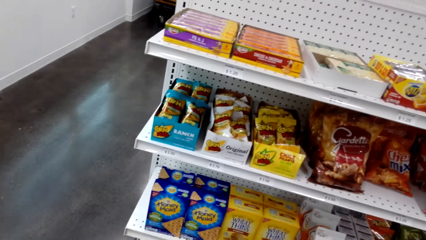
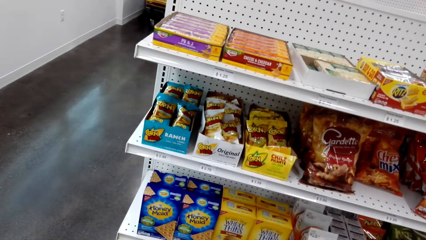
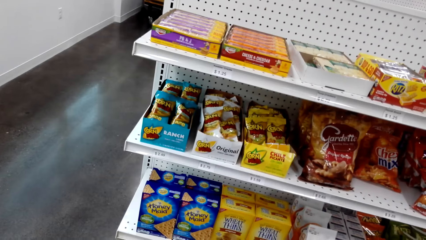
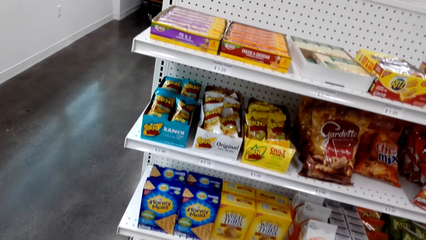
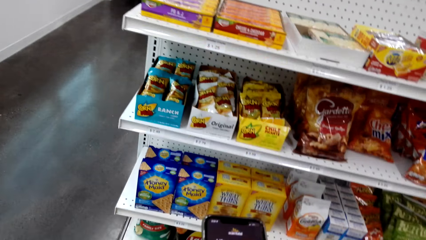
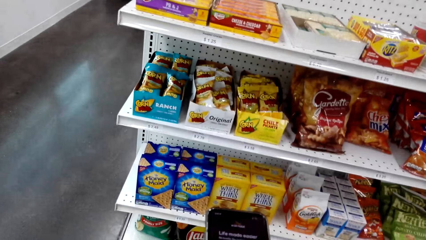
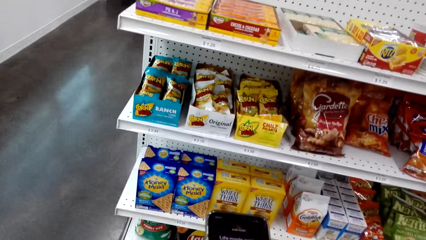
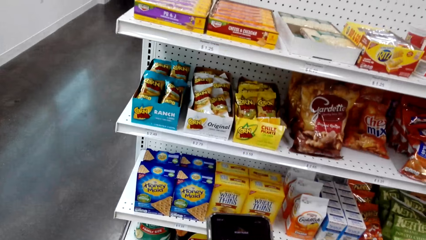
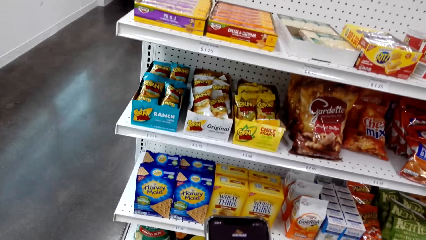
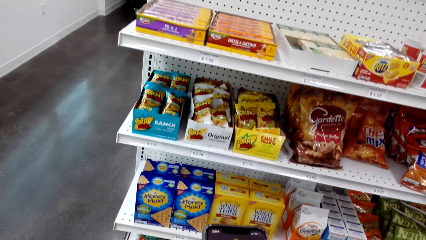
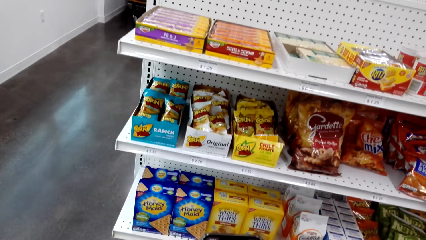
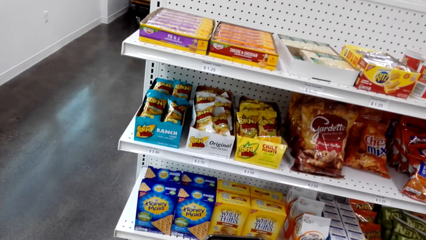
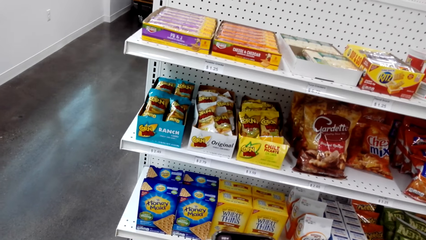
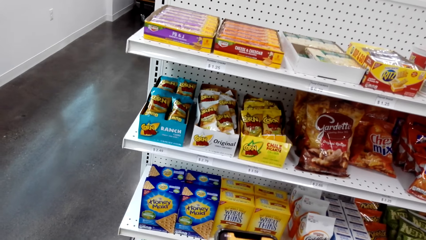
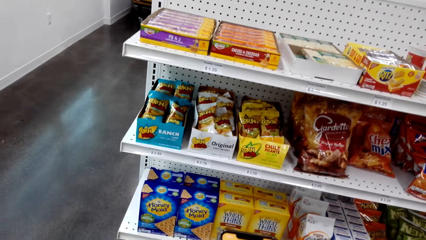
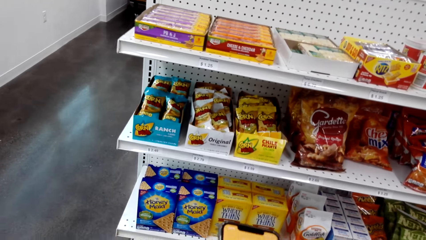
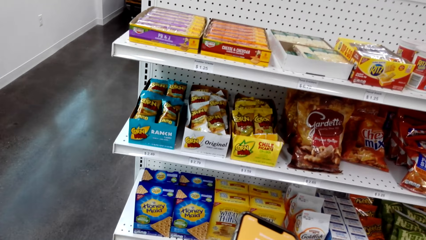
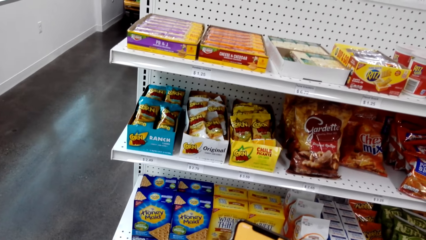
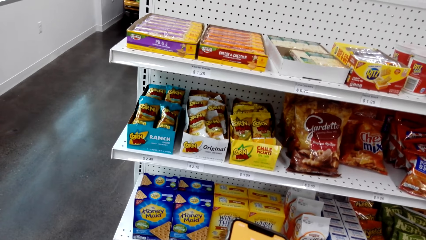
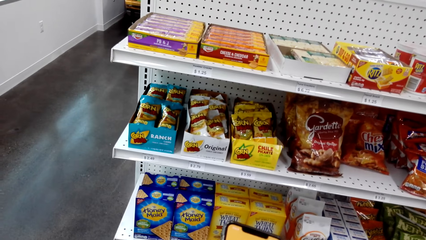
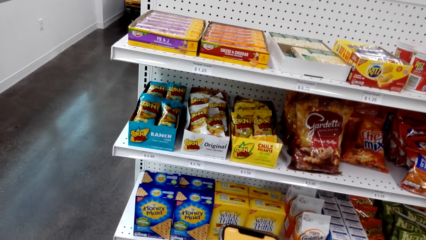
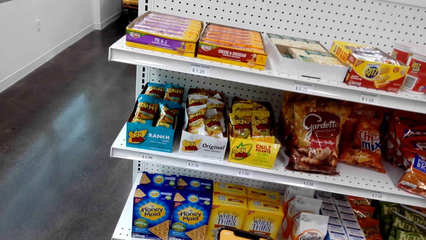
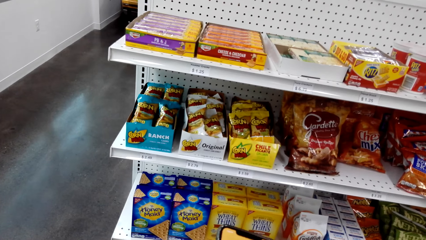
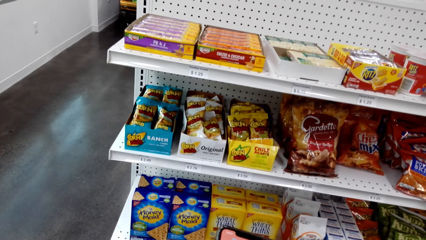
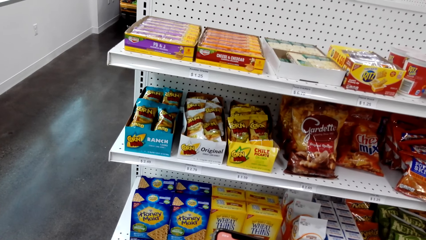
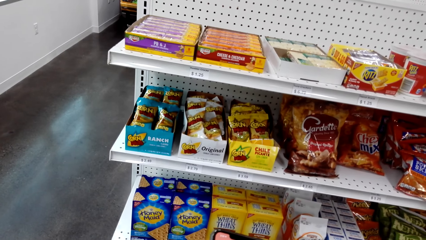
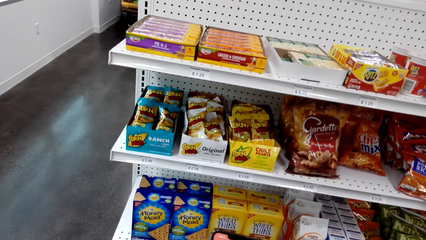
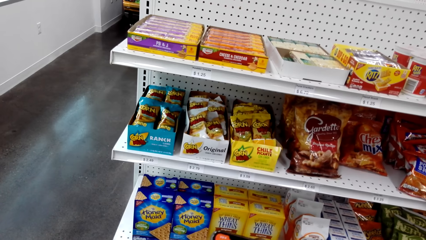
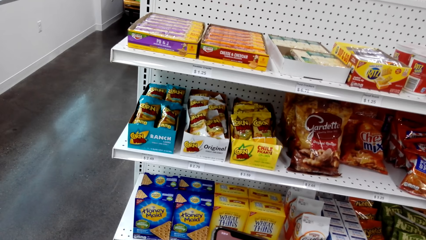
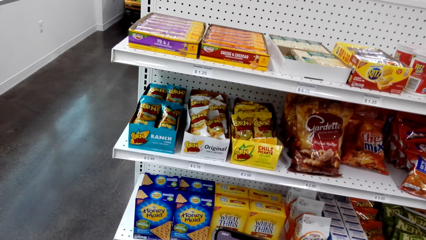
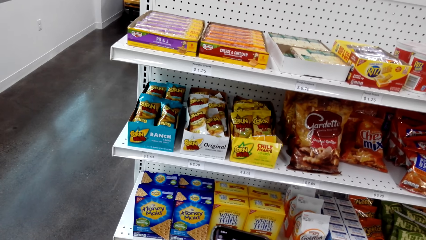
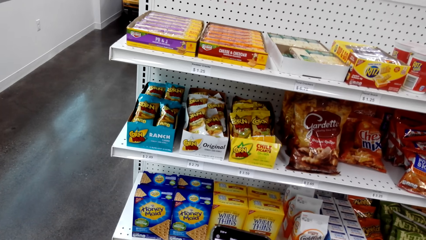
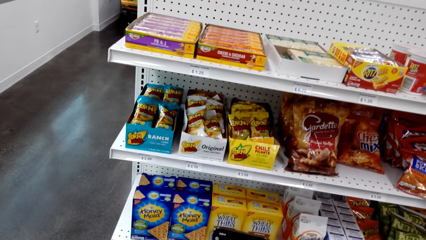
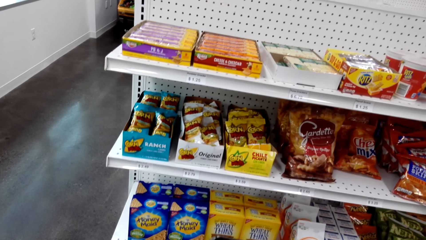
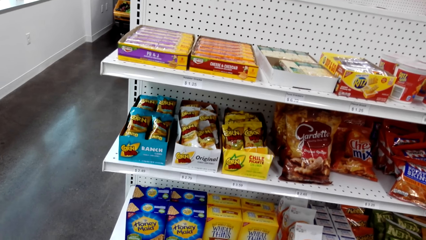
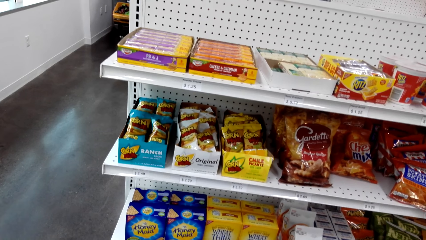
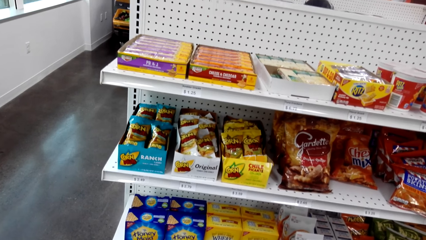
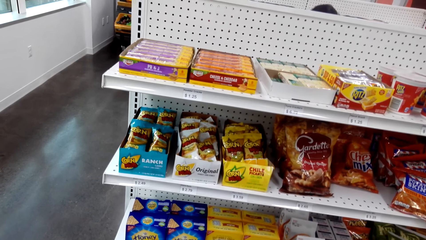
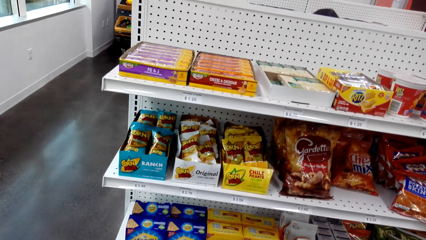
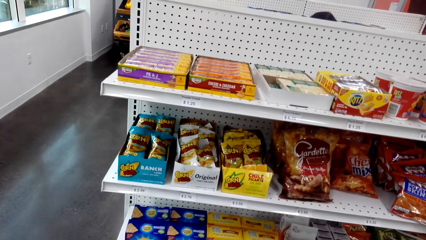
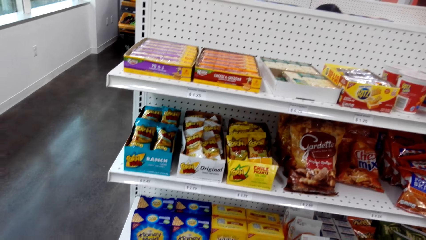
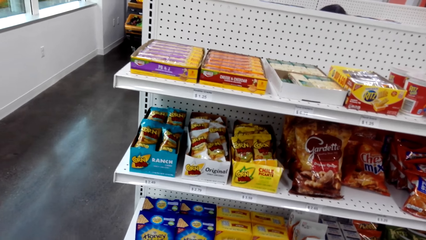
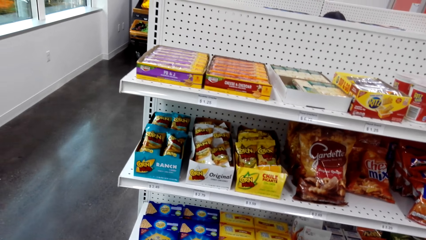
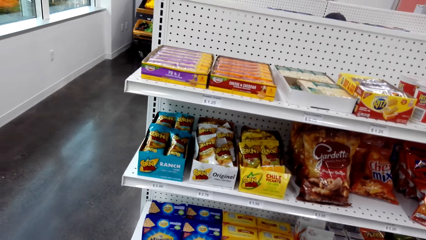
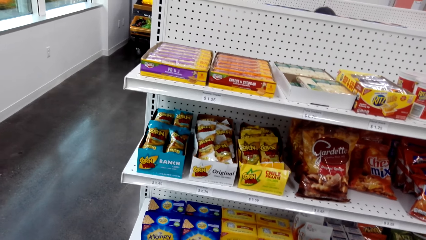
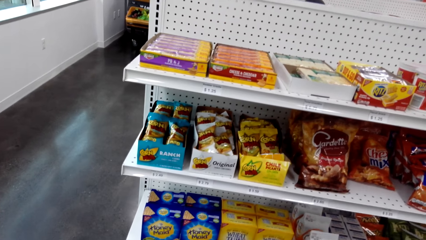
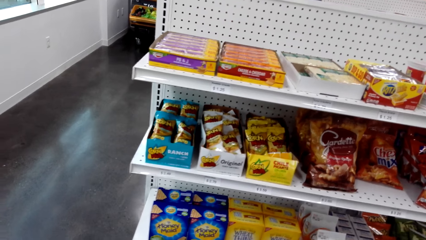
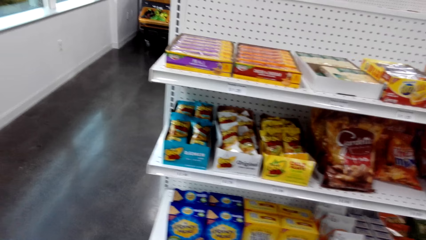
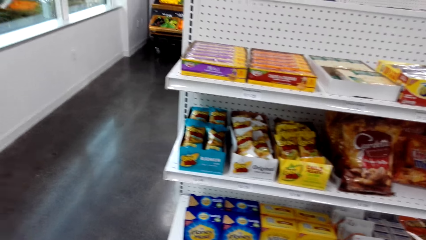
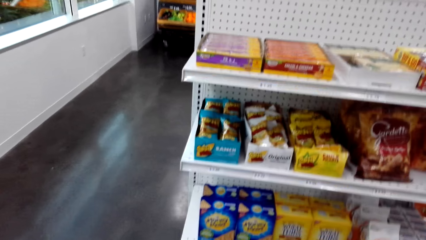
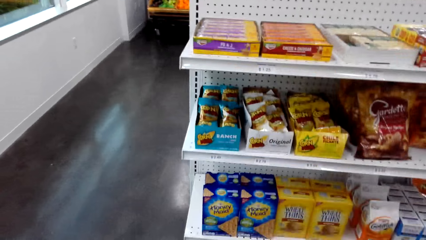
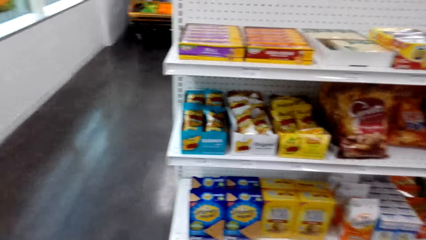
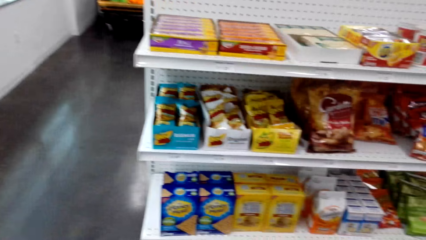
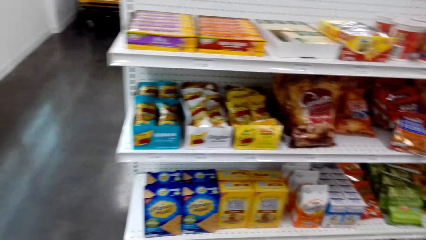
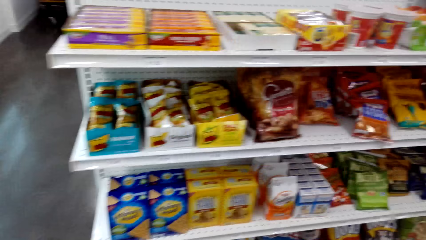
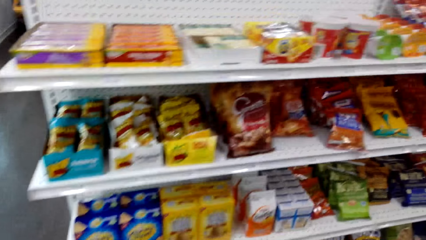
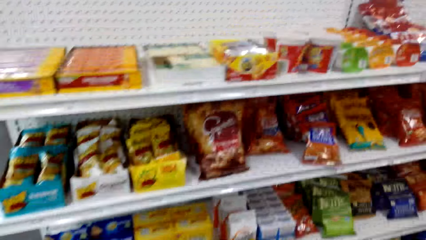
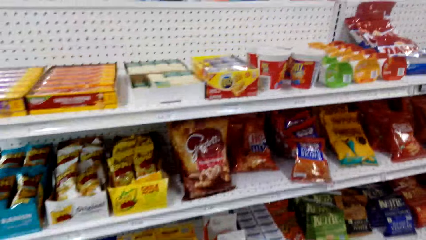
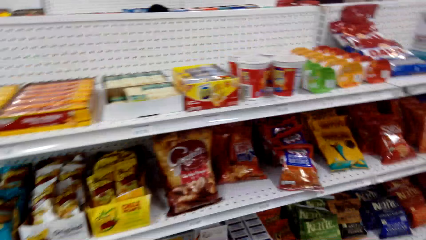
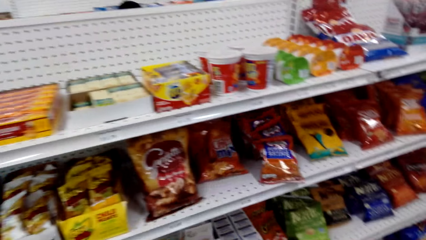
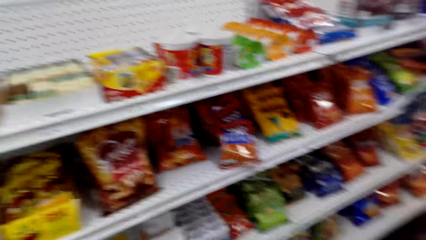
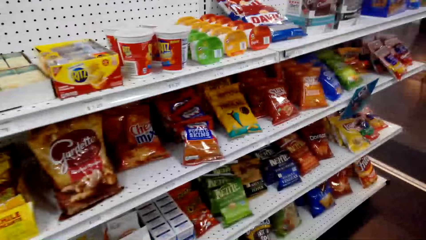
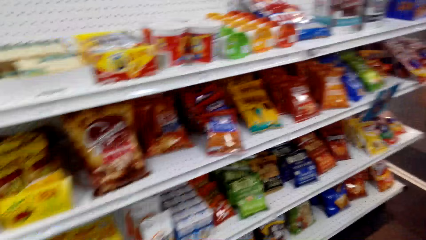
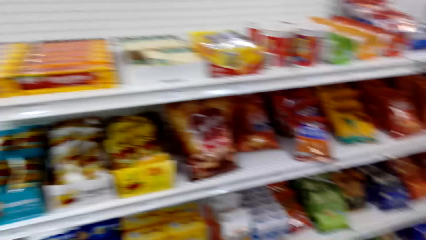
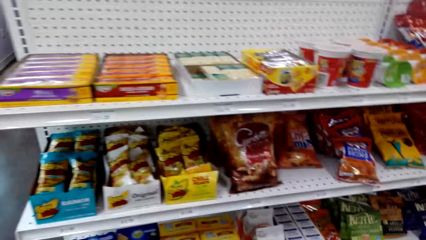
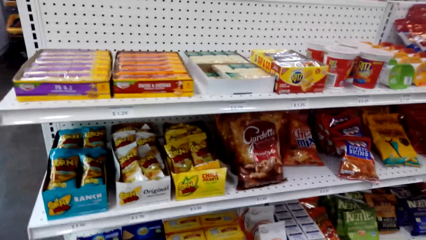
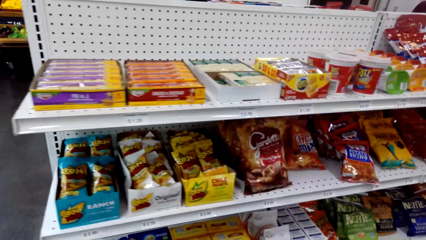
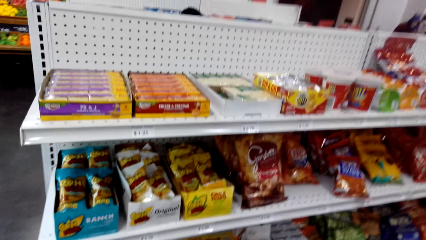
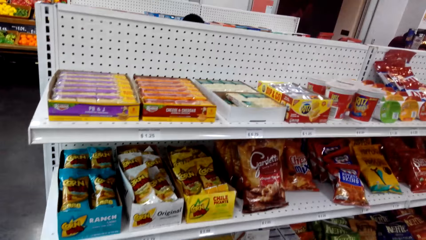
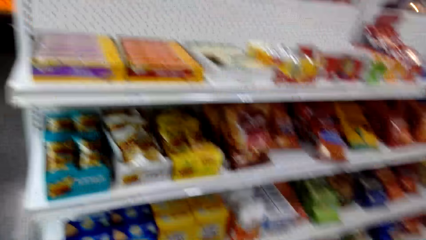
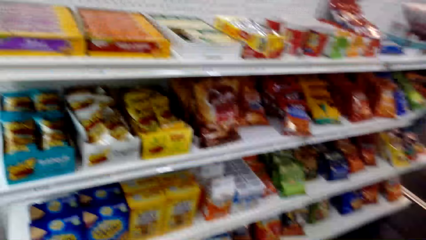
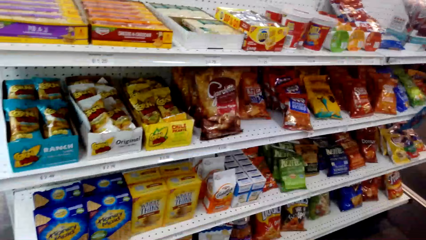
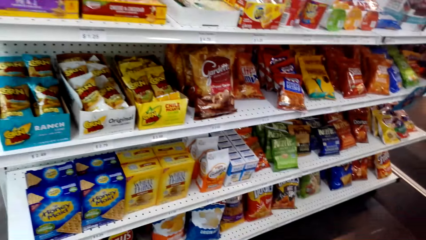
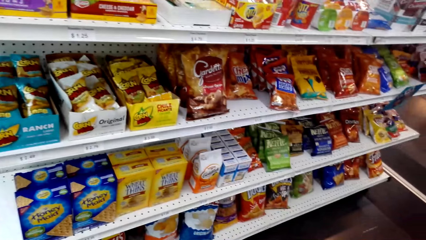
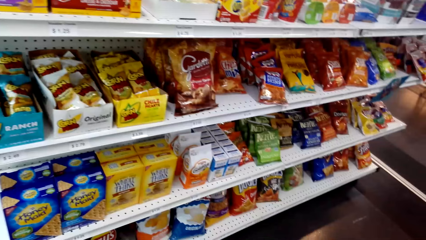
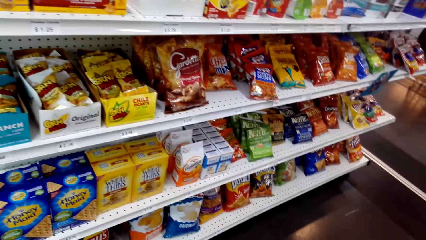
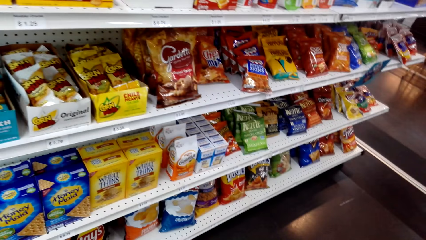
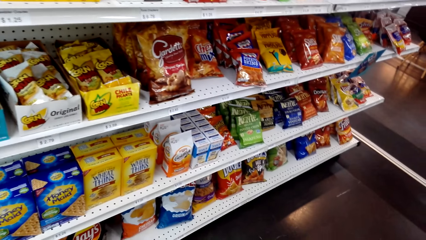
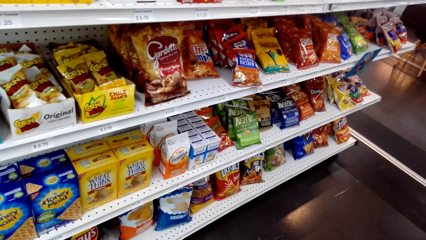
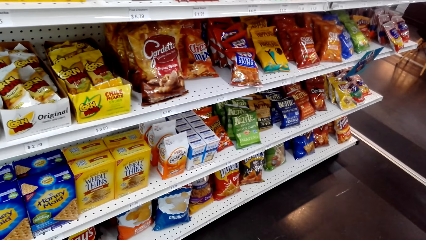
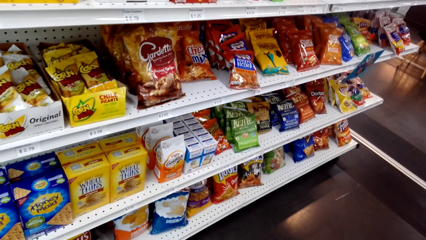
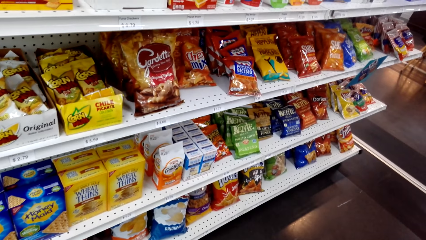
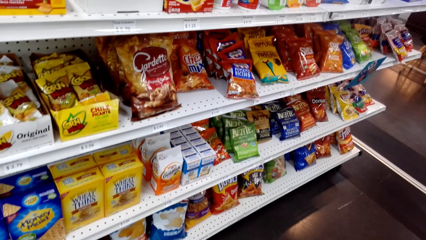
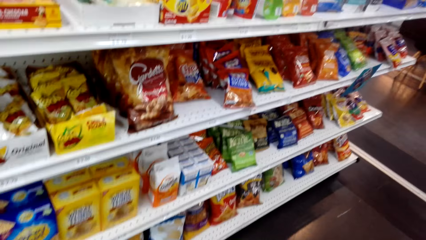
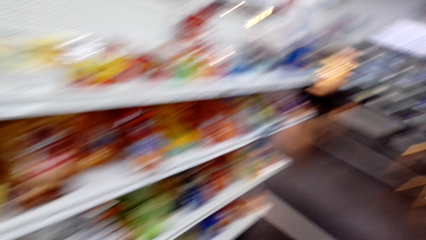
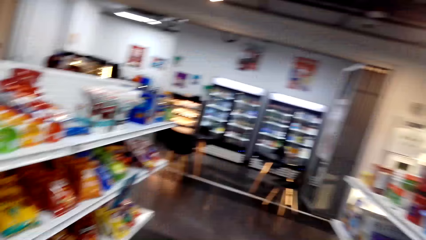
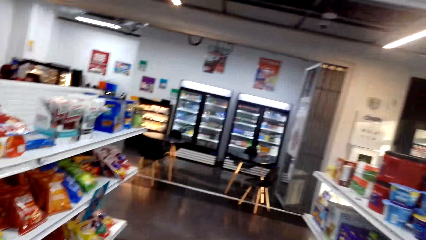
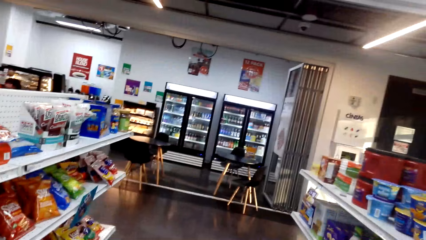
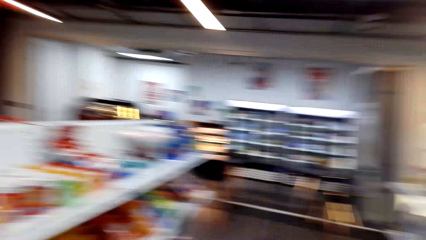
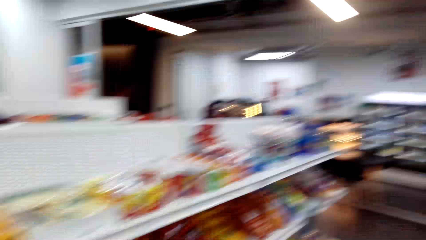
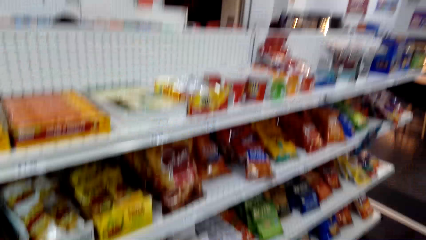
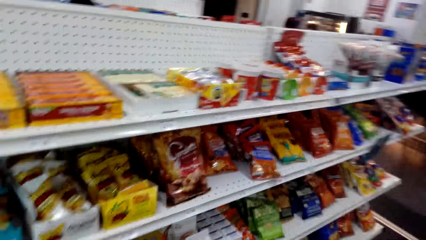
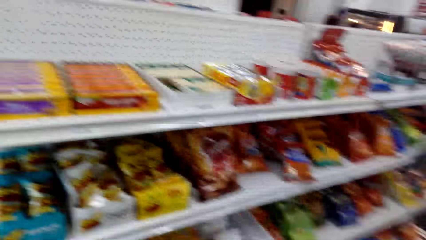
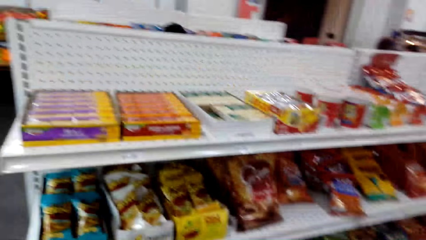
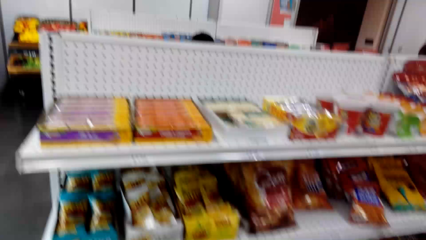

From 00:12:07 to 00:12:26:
The camera wearer looks at the items on the shelf. They scroll the phone. They stare at the phone. They scroll the phone. They look around. They look around again.
